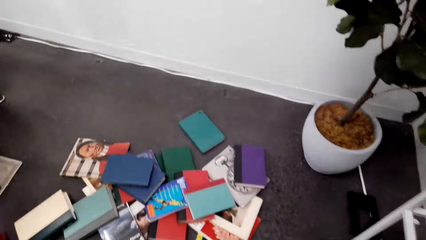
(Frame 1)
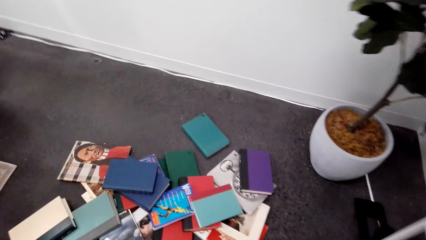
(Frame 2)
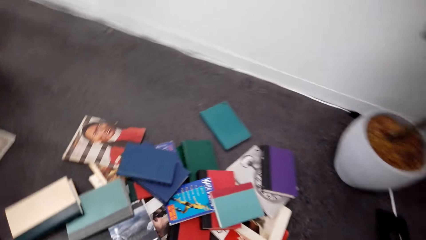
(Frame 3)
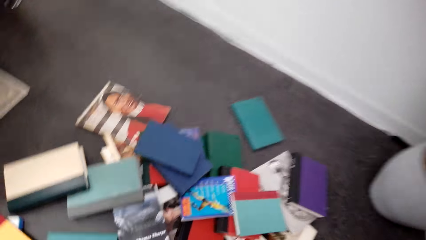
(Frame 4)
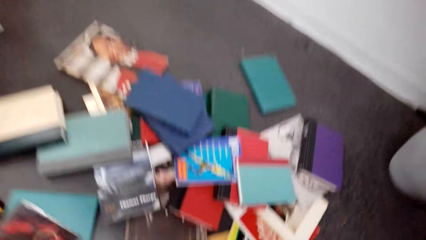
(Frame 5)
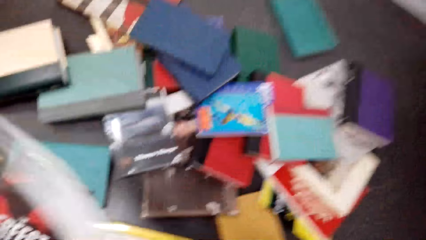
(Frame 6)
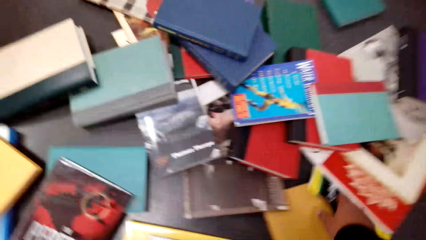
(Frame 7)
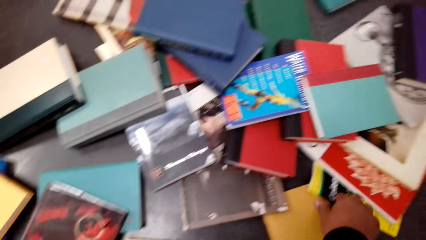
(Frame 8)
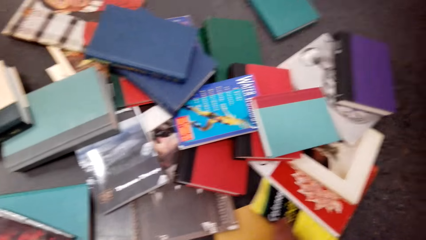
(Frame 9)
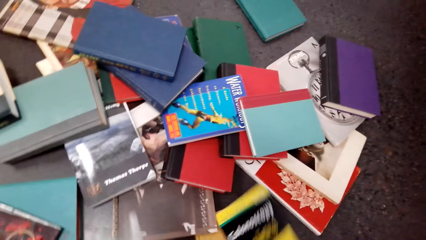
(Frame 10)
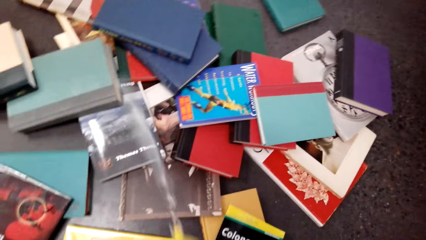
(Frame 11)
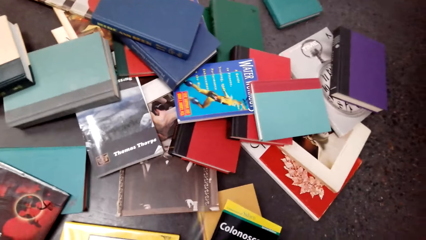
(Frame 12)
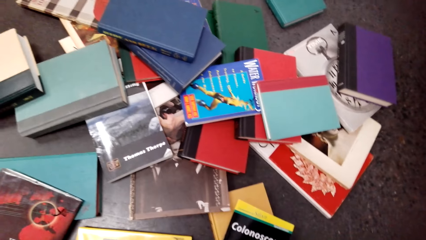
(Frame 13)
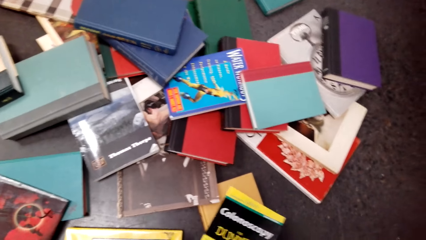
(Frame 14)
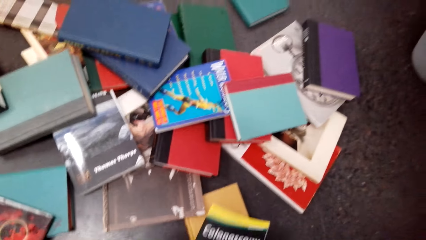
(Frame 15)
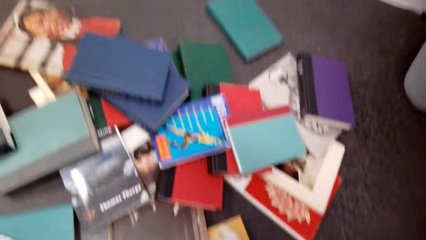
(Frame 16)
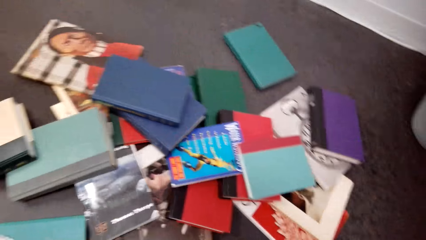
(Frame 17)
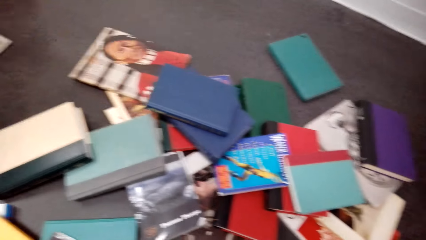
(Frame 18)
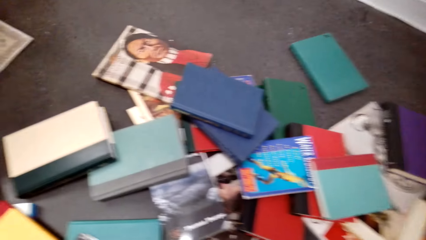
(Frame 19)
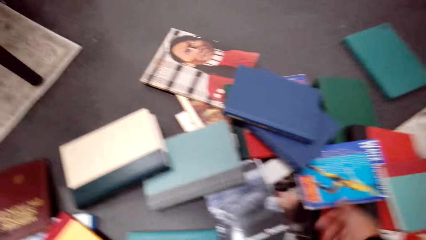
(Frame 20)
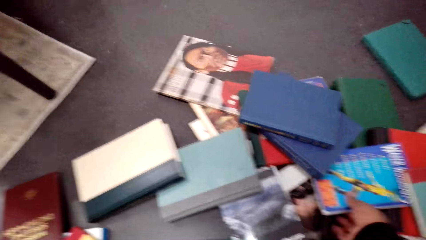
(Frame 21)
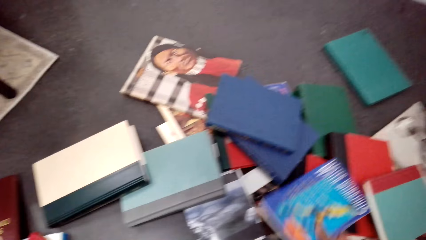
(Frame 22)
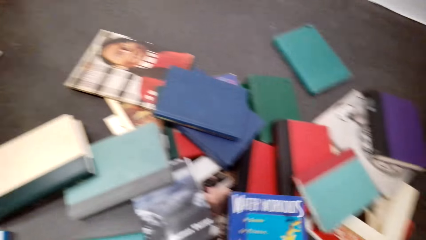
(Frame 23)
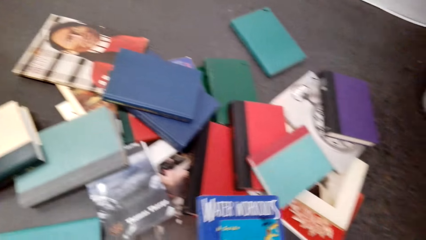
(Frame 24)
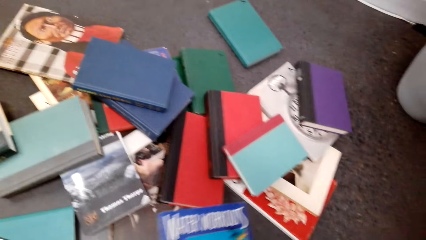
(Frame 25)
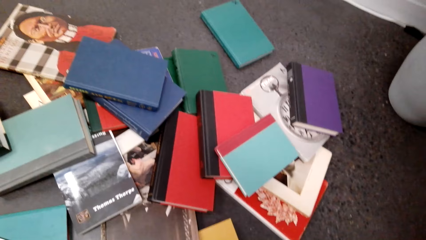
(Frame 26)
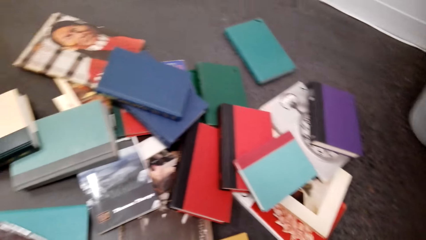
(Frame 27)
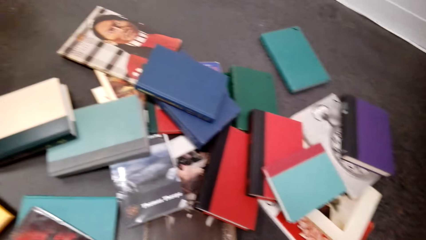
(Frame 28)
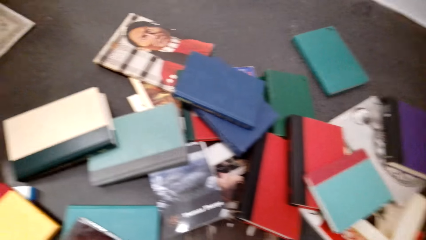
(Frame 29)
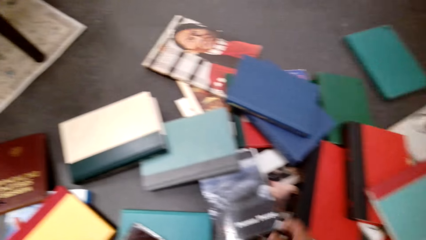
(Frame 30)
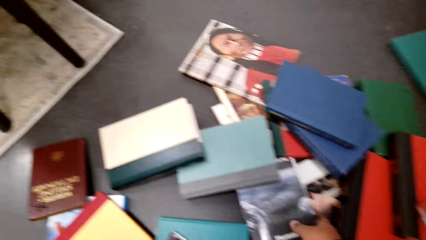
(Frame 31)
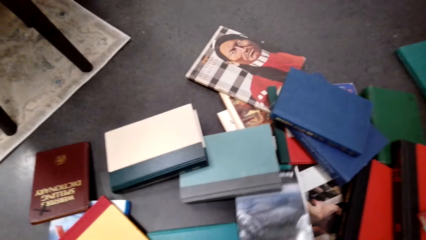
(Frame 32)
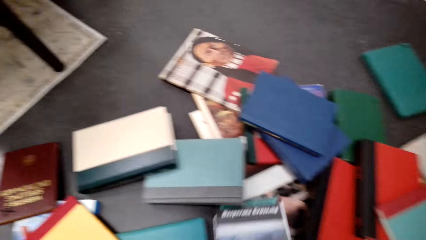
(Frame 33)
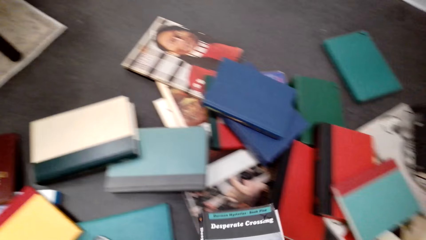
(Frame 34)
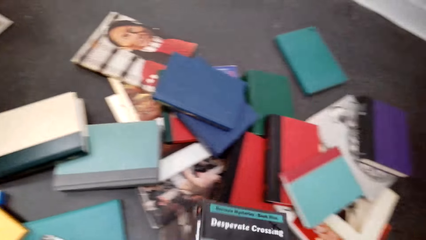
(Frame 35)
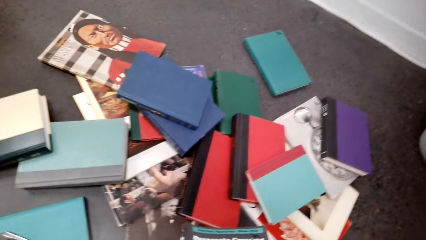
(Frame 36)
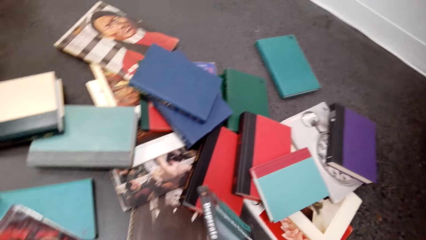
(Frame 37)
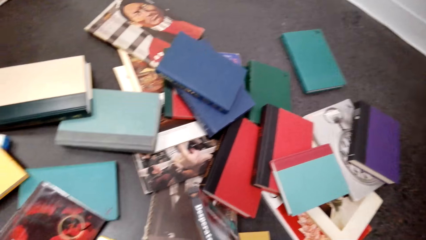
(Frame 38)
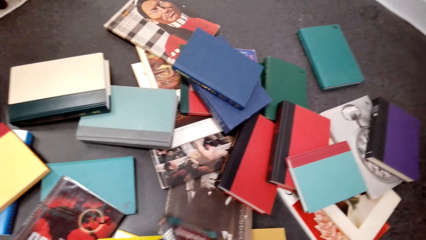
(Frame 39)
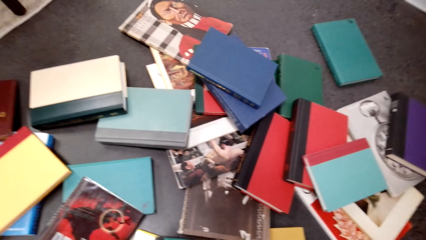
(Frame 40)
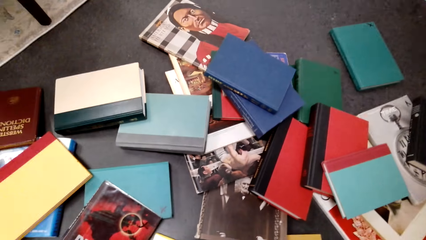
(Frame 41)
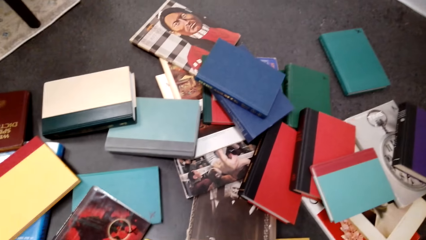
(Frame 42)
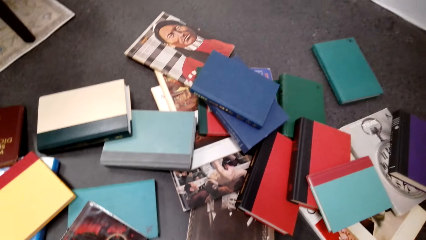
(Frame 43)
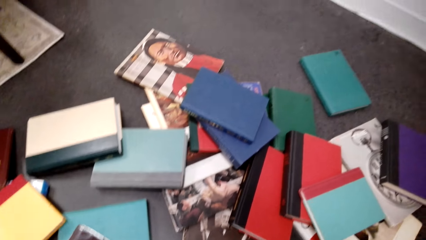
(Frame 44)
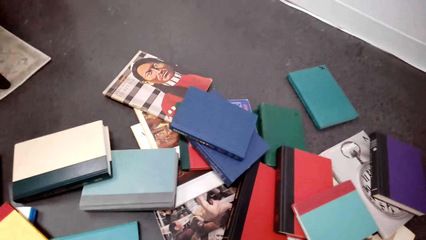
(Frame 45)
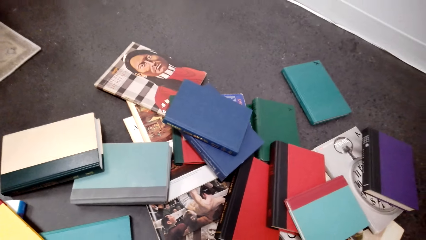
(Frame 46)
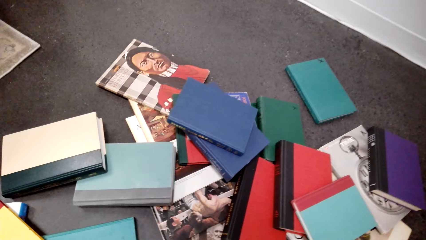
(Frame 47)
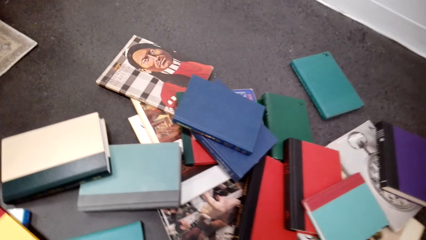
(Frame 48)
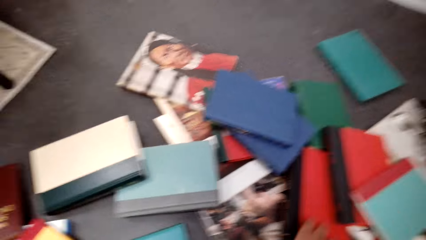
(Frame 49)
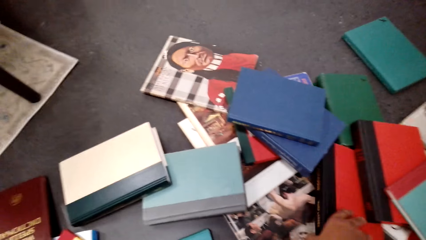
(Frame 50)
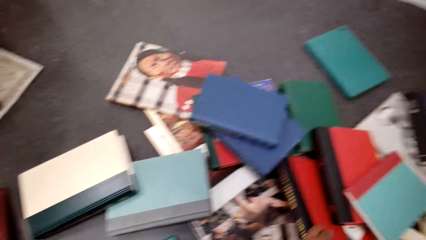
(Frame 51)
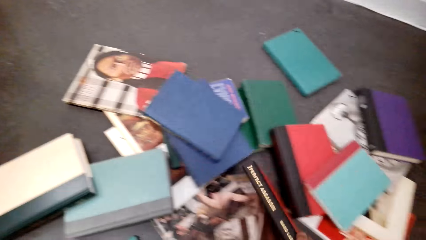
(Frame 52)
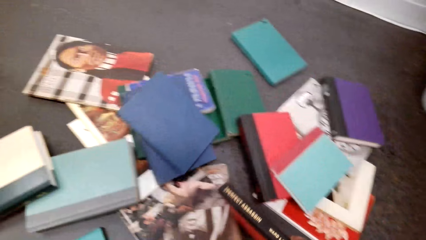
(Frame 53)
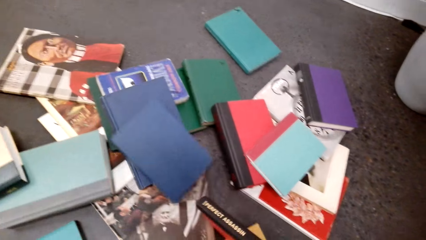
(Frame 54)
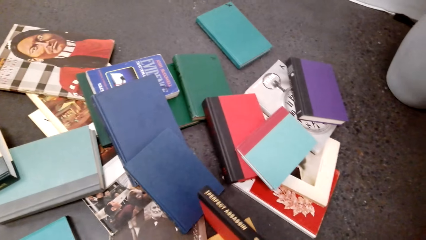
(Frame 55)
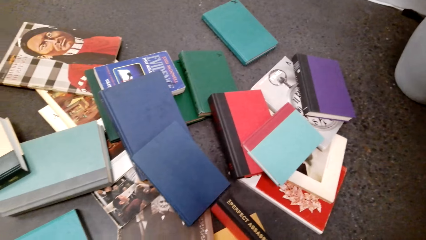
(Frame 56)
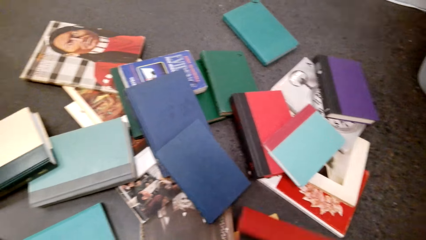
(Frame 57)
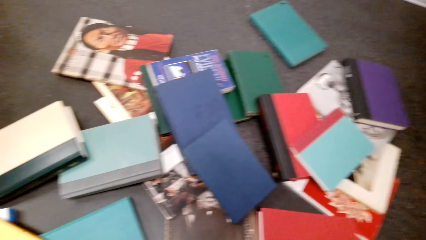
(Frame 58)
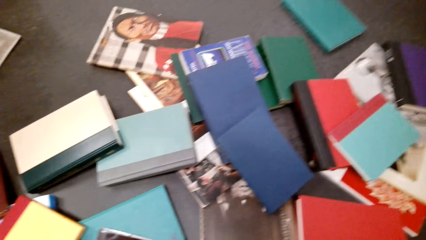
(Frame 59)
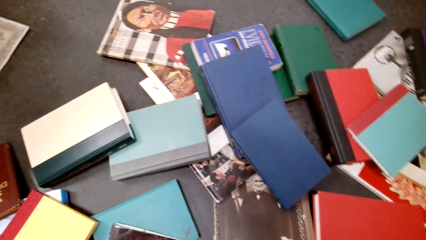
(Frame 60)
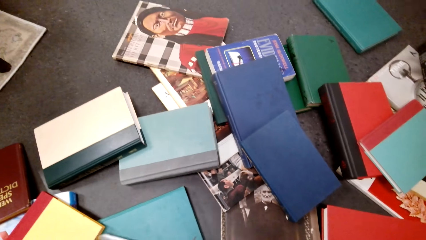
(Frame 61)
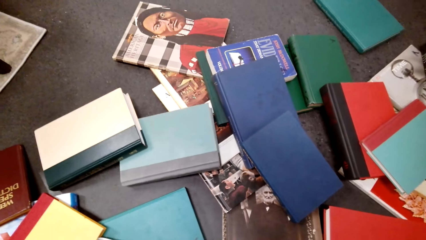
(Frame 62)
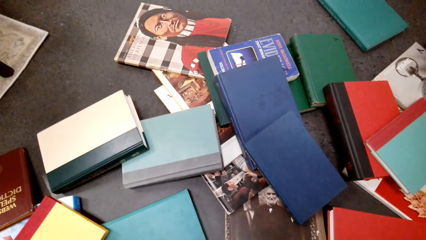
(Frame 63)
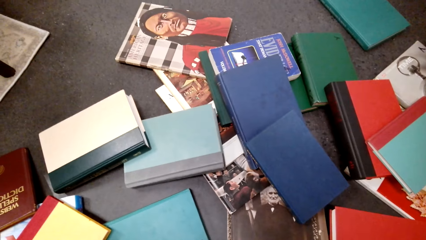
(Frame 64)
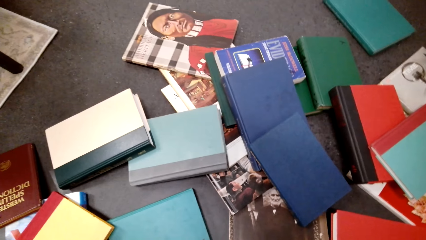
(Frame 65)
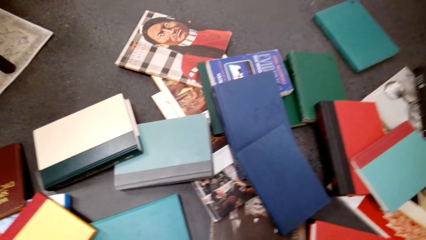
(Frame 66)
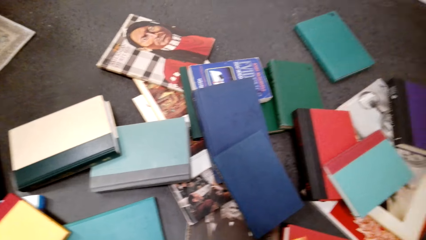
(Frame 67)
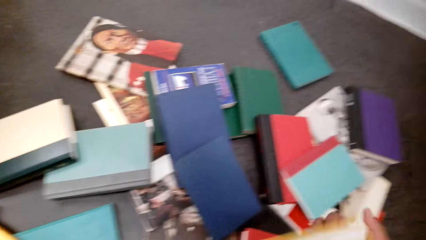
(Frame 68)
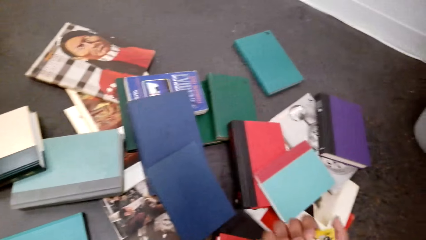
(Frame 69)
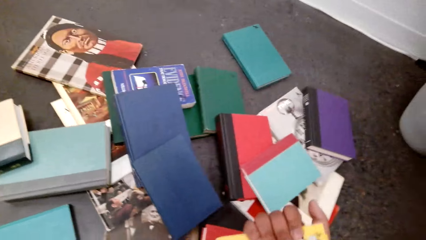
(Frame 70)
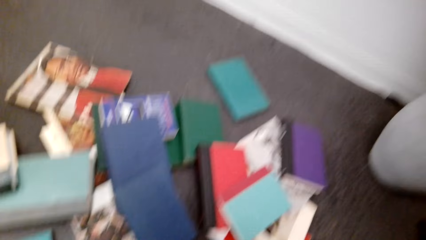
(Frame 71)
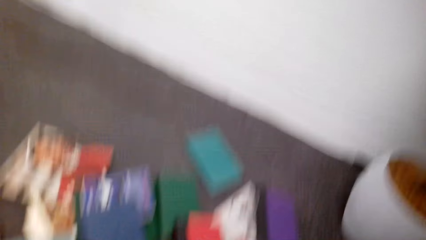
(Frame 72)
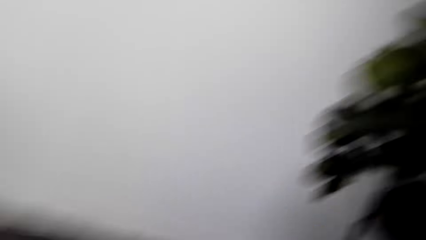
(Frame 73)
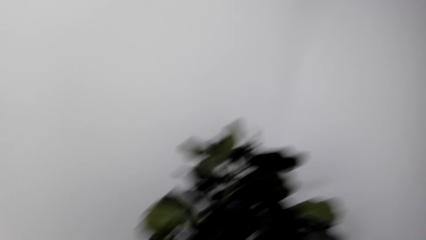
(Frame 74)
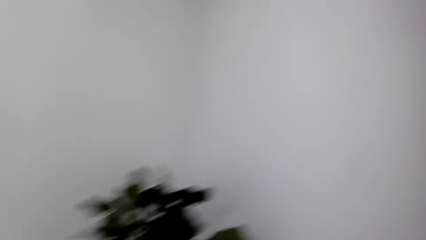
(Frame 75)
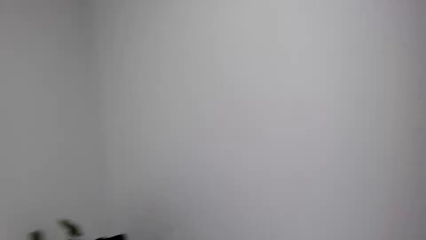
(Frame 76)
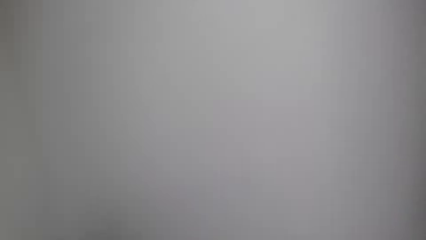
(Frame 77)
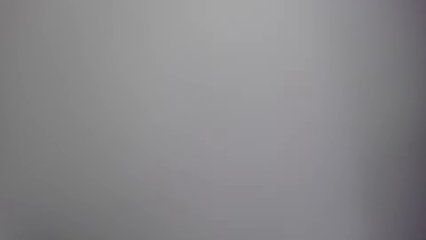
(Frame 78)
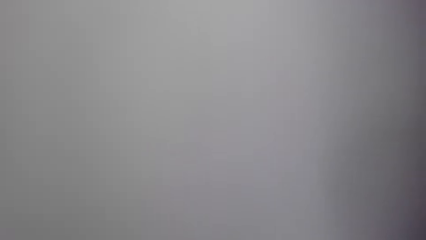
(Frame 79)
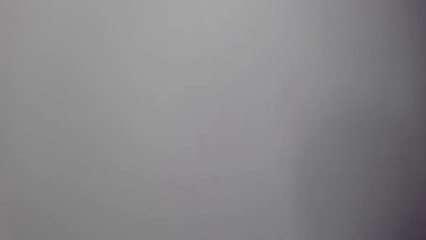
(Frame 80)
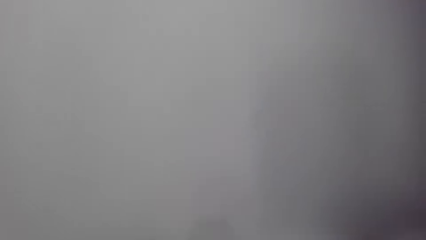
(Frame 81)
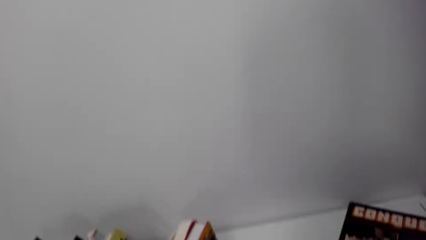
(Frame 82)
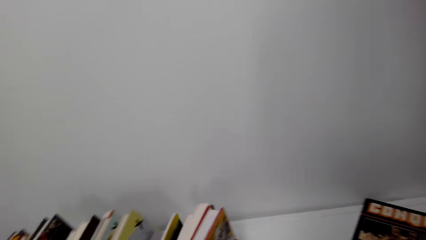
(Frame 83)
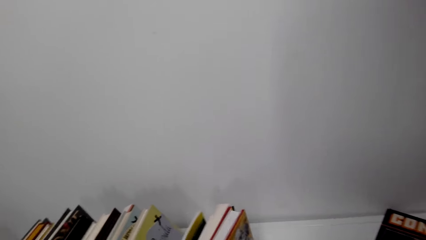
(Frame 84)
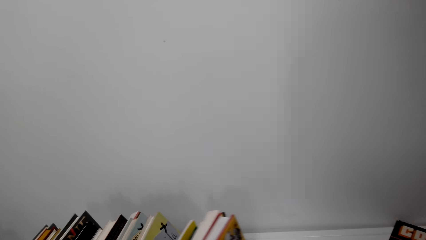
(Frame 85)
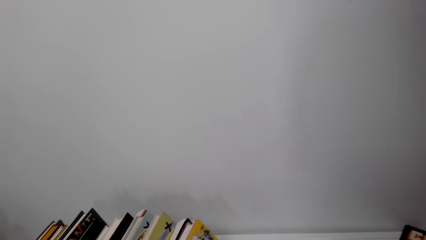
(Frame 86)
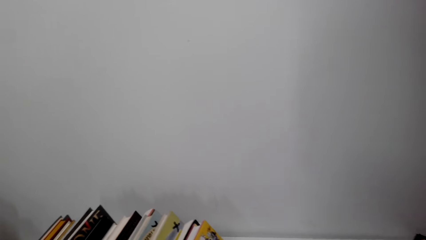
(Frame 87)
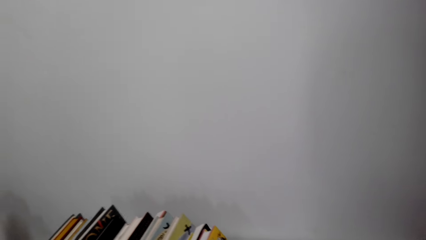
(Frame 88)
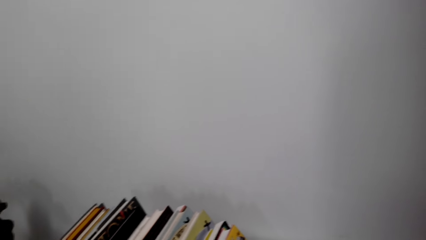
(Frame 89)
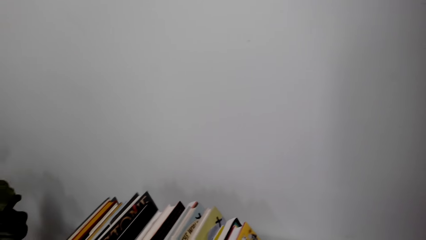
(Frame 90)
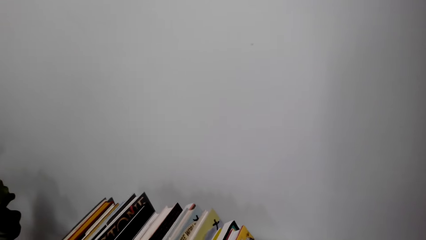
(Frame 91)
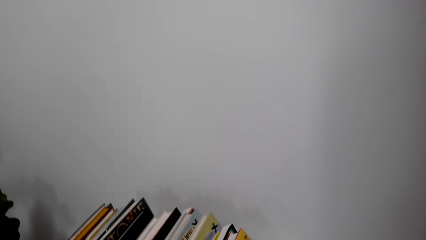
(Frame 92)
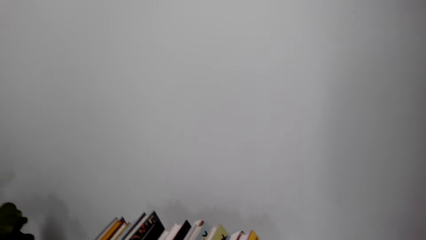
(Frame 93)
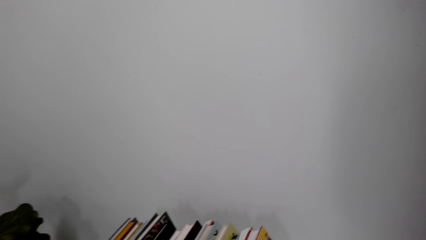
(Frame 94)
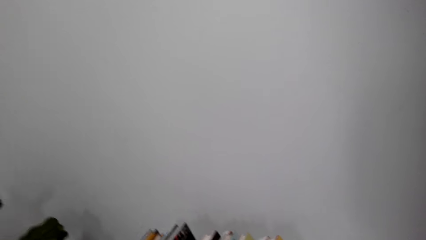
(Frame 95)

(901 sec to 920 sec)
The camera wearer grabs a book. They hold the books. They put the books on the shelf.
